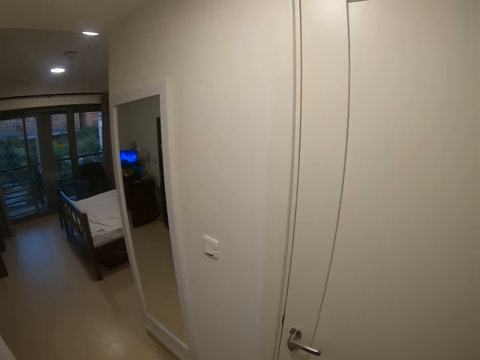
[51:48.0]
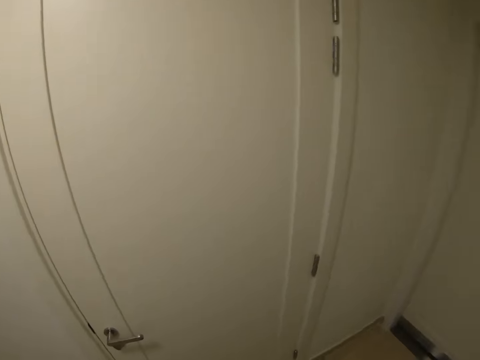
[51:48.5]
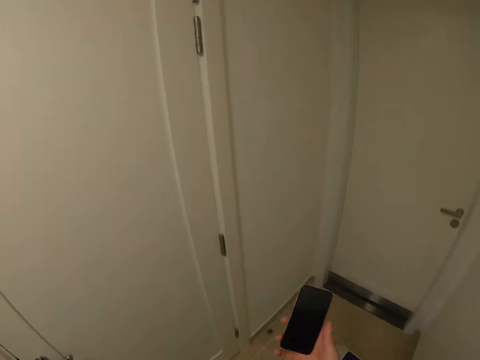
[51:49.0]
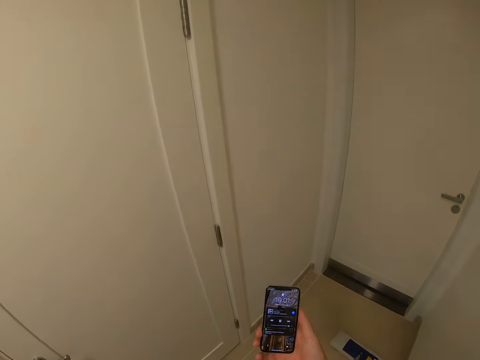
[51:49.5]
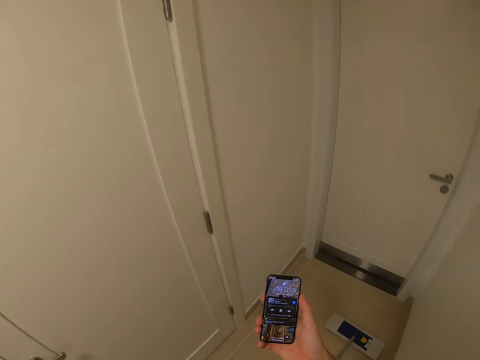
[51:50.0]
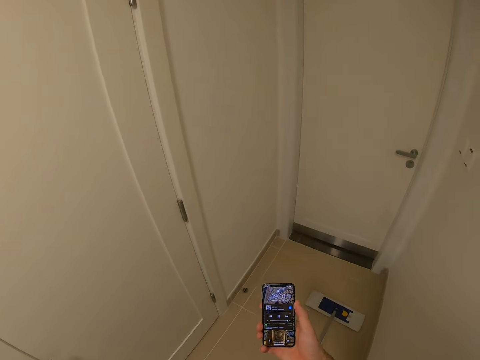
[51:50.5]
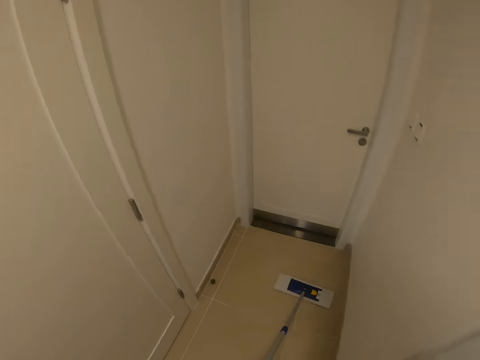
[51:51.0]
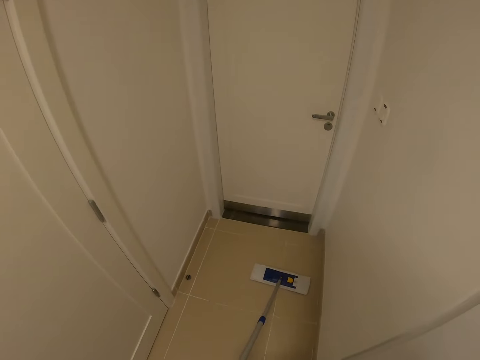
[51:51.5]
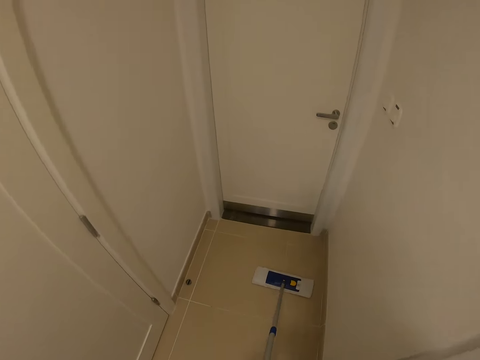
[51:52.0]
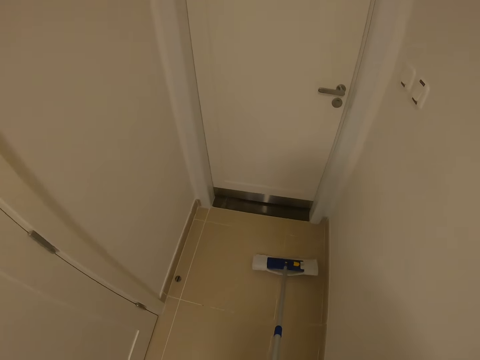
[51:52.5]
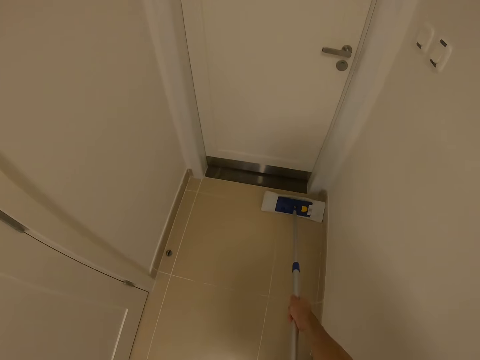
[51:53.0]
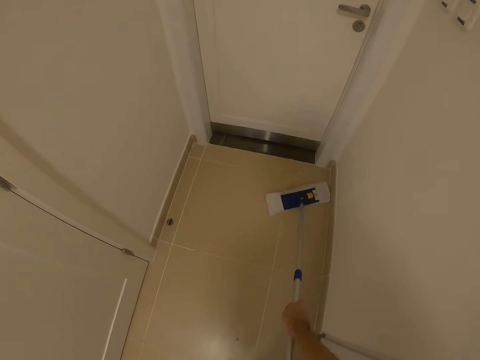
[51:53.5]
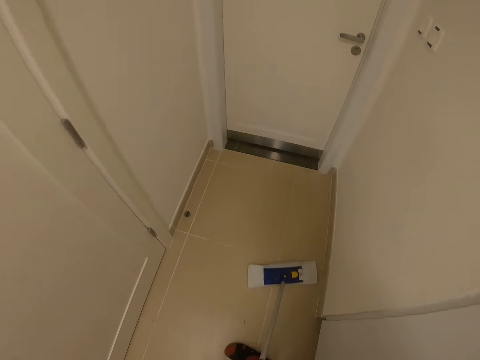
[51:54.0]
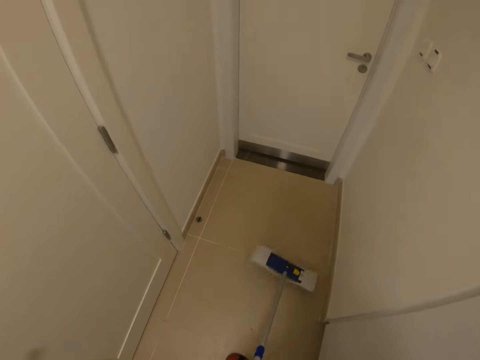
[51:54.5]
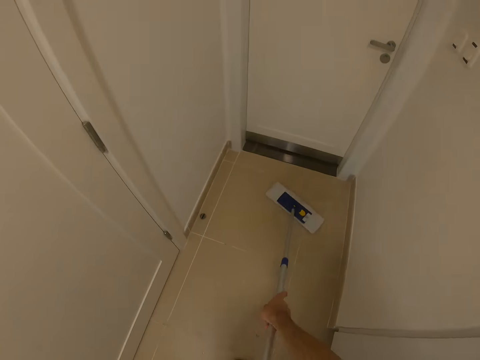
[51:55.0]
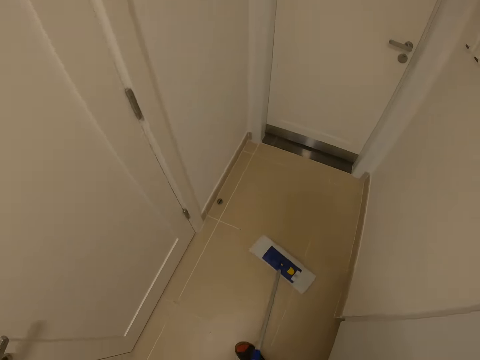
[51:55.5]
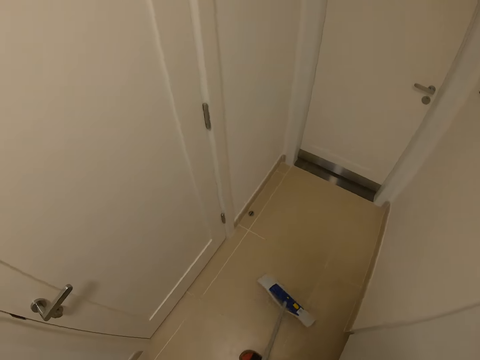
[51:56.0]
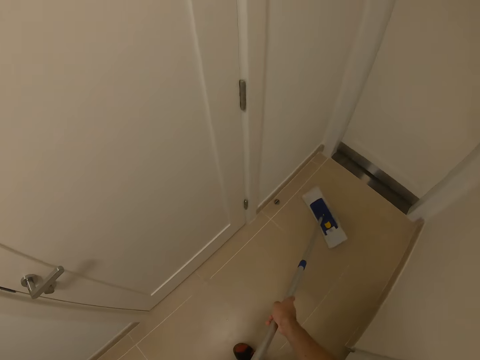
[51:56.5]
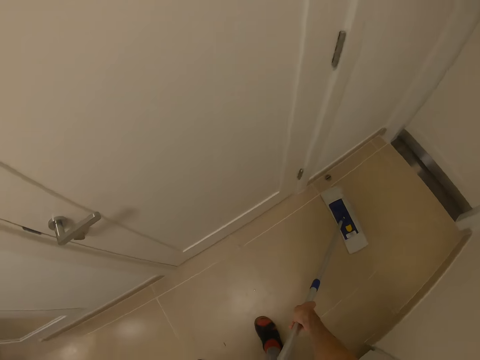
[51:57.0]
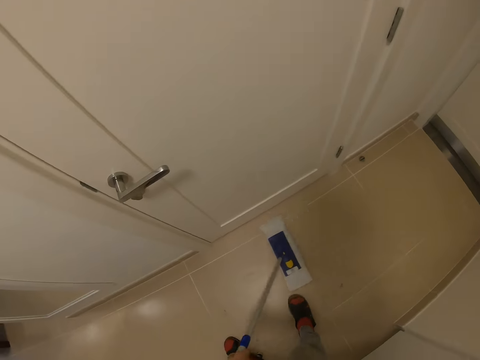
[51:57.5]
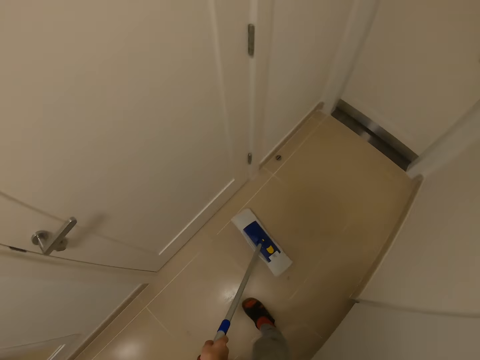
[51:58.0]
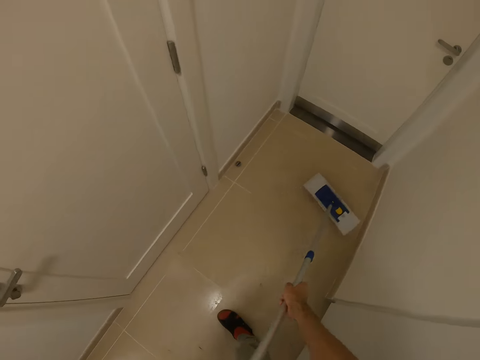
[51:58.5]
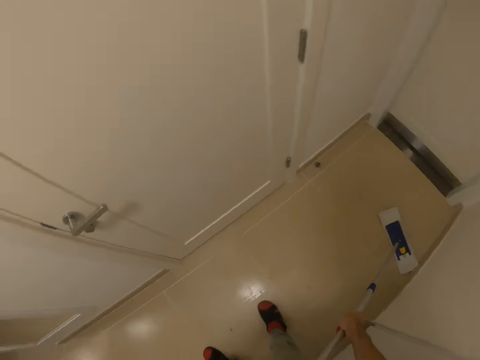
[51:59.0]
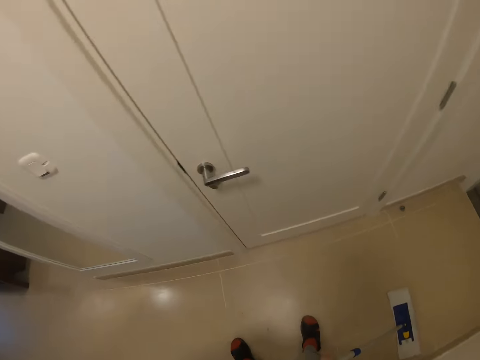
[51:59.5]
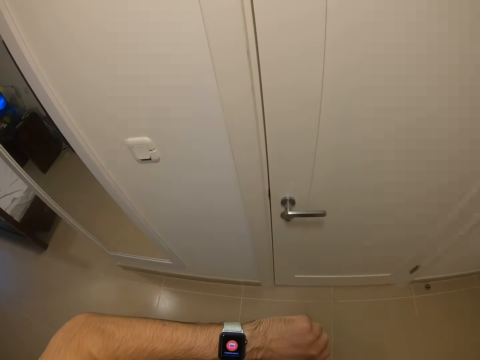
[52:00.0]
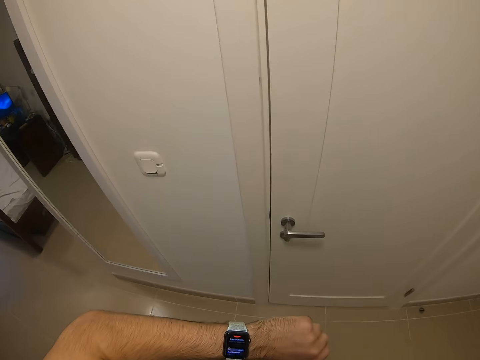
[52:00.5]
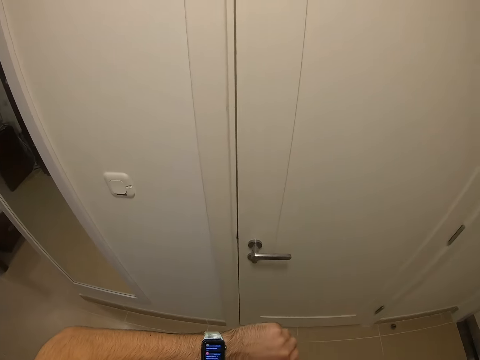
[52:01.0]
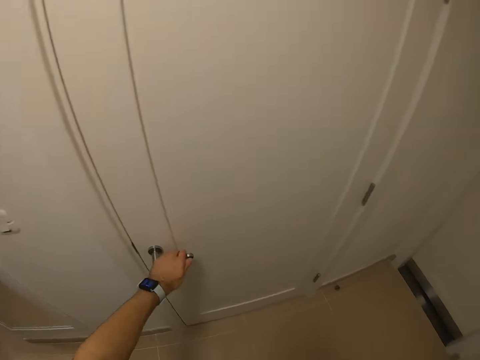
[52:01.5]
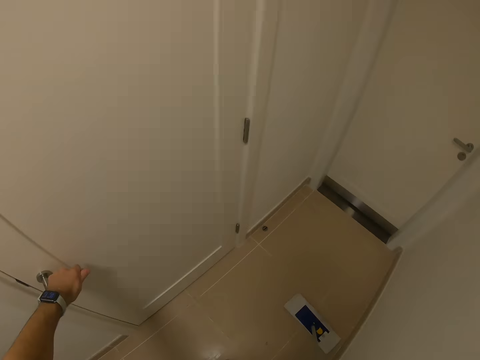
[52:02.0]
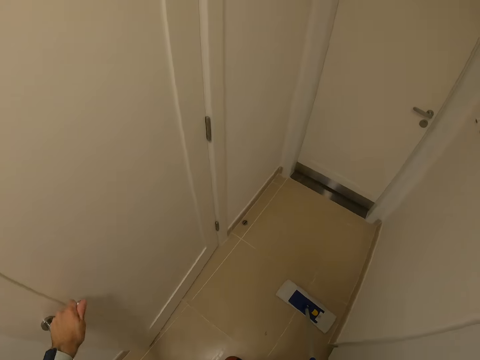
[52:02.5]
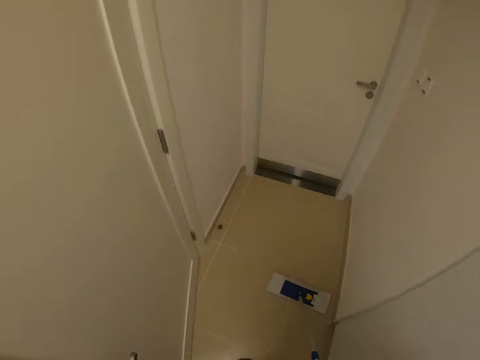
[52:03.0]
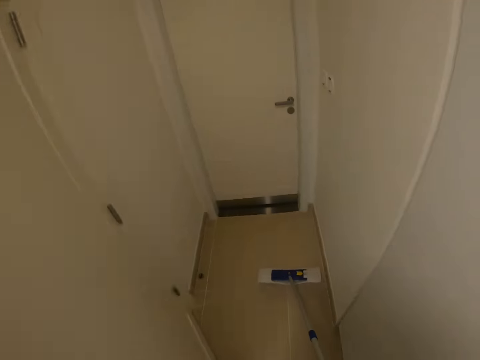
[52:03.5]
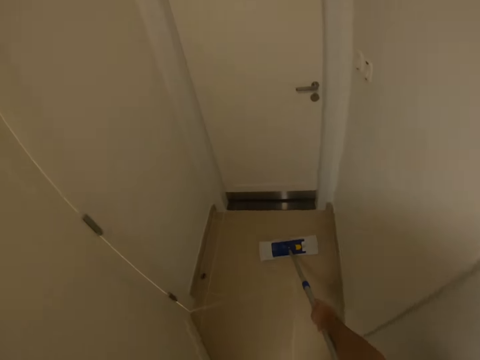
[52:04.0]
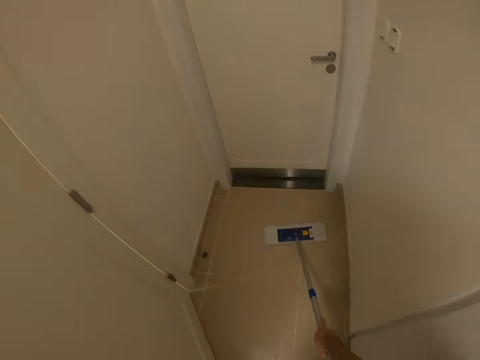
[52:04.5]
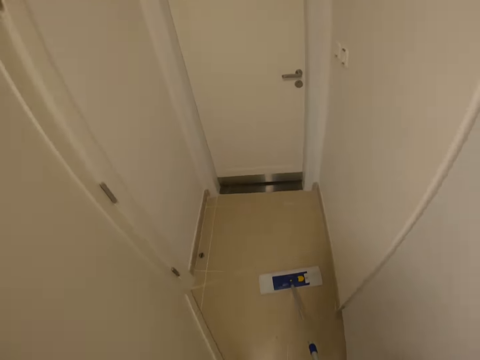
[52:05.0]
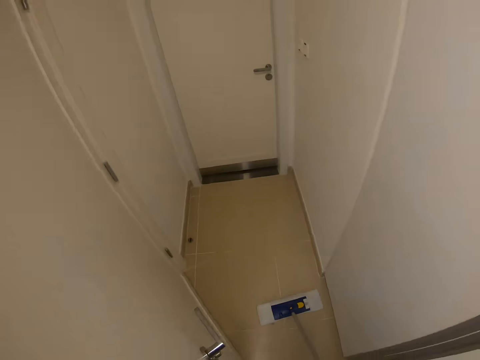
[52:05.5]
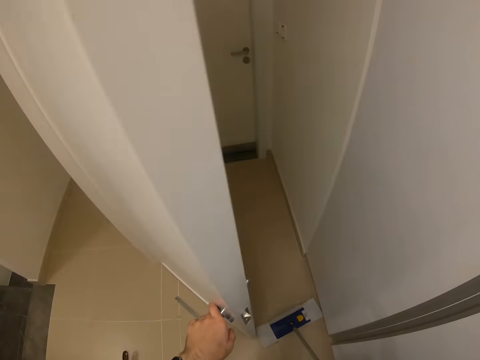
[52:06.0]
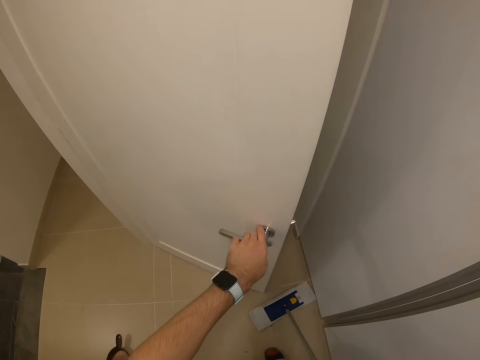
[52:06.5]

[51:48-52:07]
The camera wearer looks around. They check the phone. They clean the floor with a cleaning brush. They open the door.

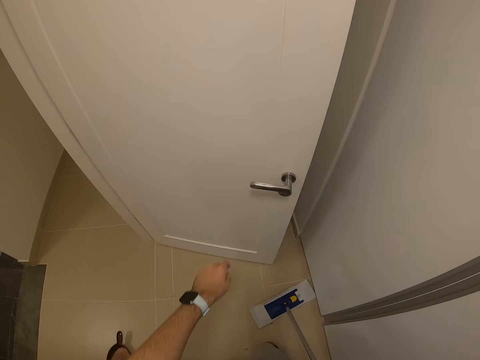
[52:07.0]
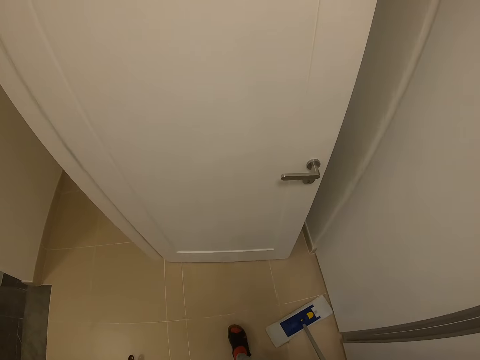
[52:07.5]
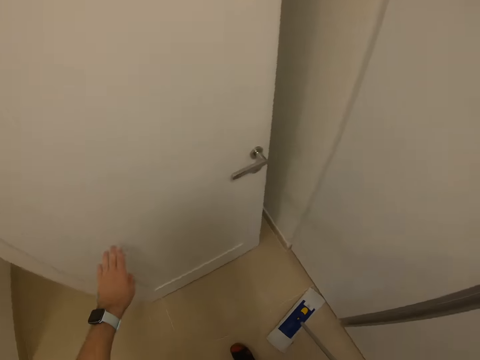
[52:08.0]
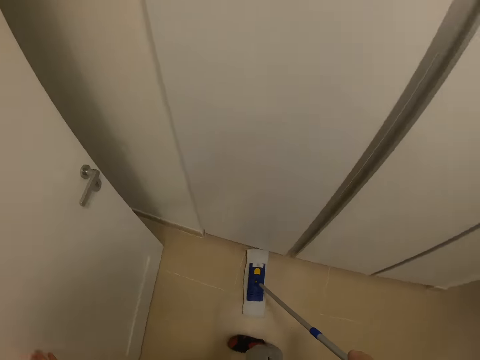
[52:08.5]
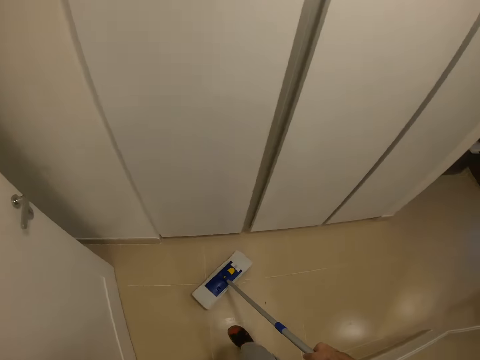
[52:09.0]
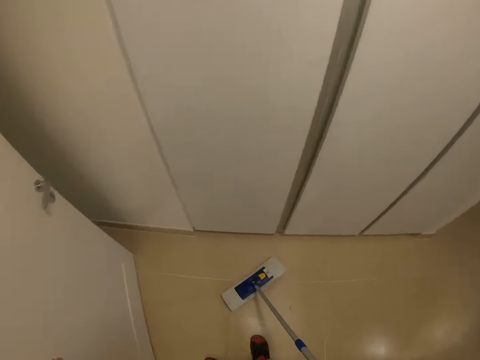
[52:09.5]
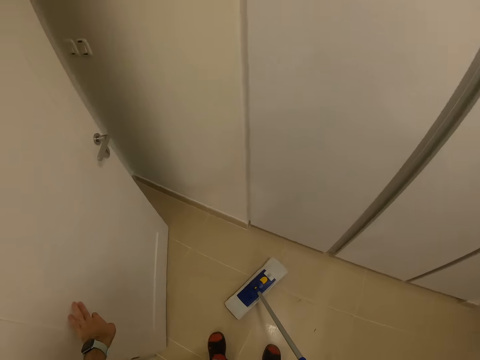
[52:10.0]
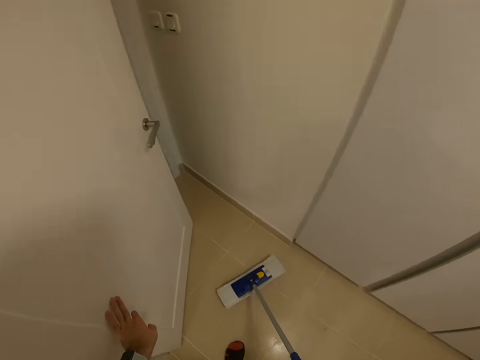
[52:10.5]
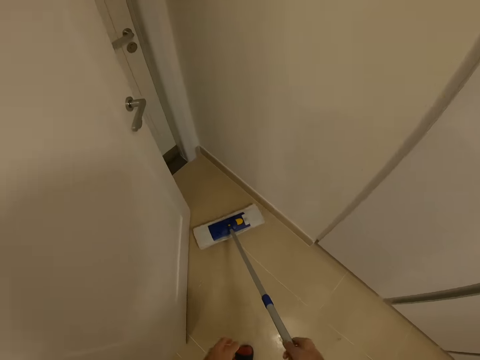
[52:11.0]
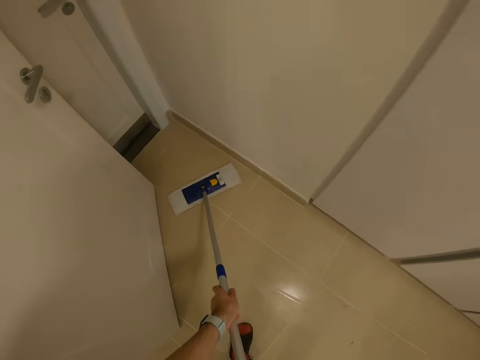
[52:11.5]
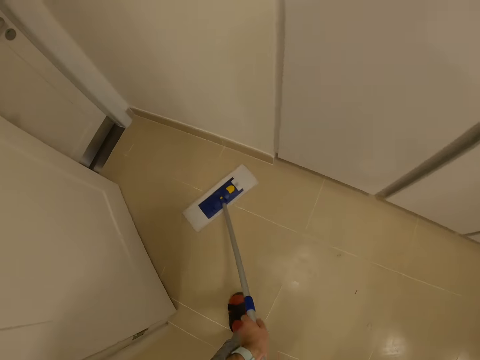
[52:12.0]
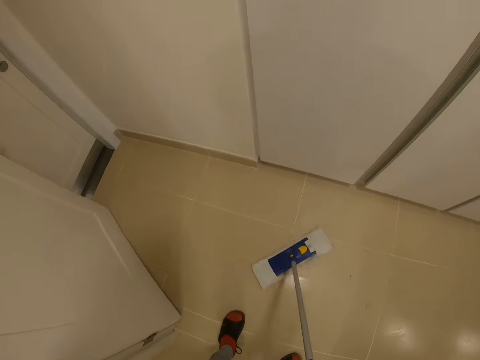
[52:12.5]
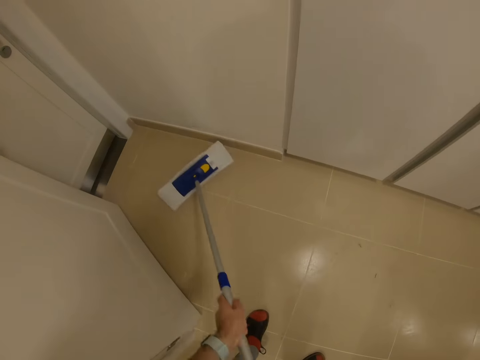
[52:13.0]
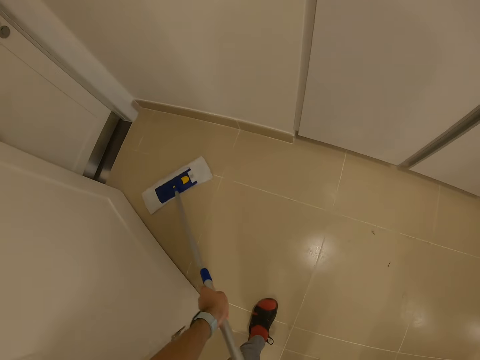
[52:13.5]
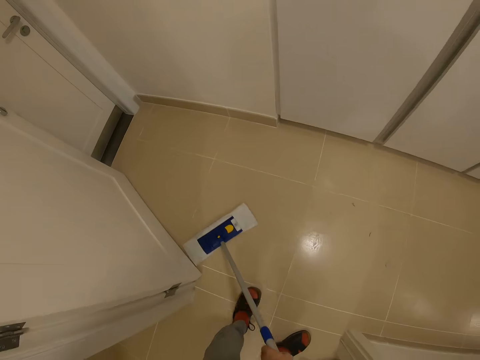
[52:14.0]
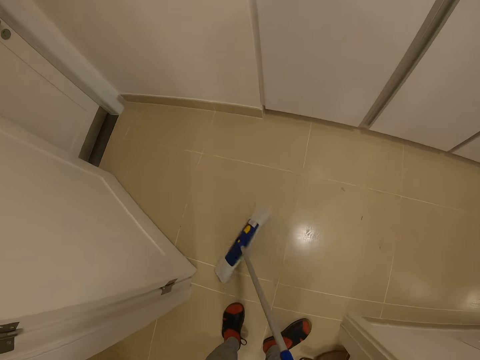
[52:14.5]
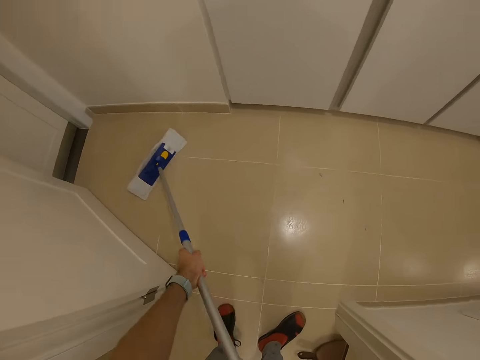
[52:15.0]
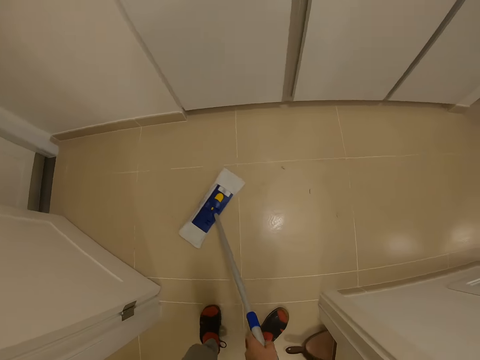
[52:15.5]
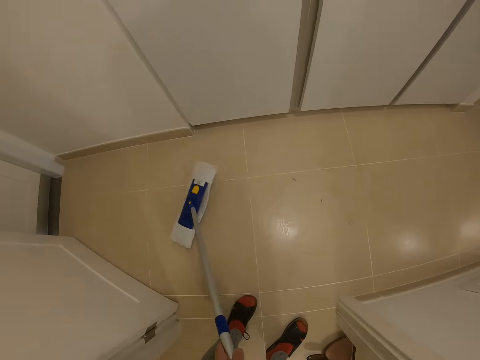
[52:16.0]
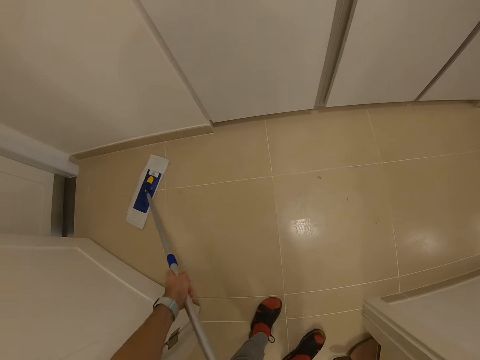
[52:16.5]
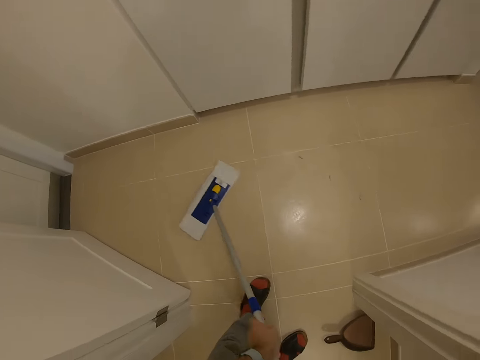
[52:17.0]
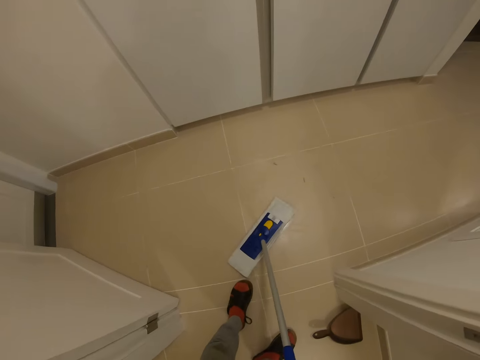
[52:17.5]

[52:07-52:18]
The camera wearer cleans the floor with a cleaning brush.
